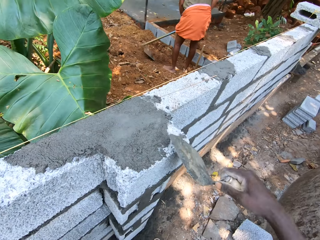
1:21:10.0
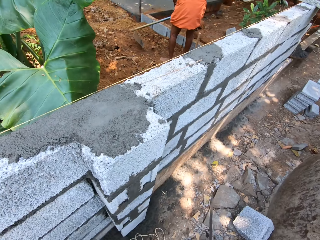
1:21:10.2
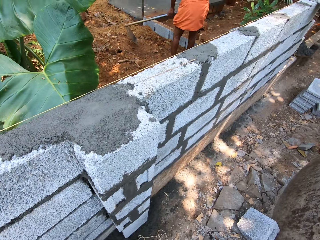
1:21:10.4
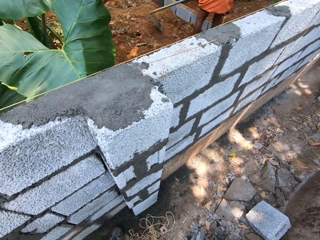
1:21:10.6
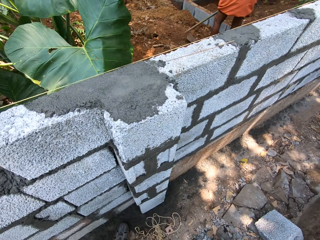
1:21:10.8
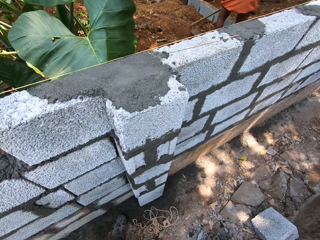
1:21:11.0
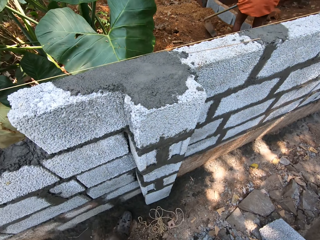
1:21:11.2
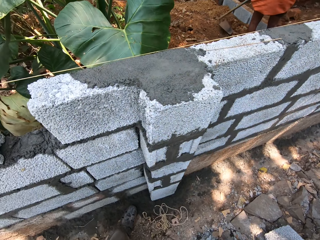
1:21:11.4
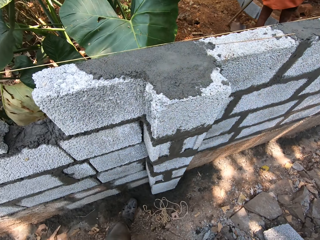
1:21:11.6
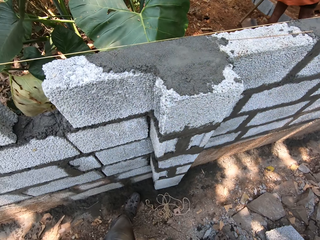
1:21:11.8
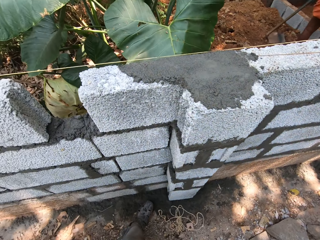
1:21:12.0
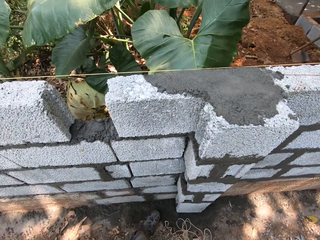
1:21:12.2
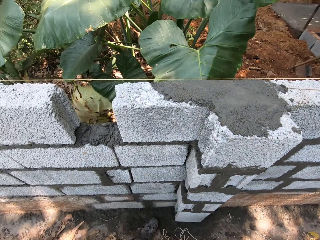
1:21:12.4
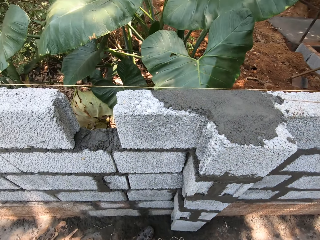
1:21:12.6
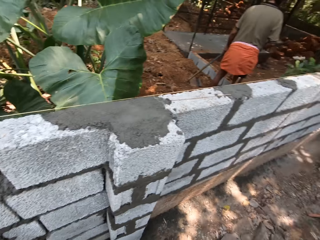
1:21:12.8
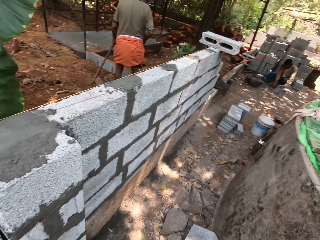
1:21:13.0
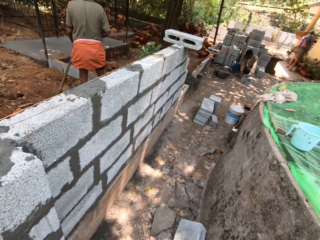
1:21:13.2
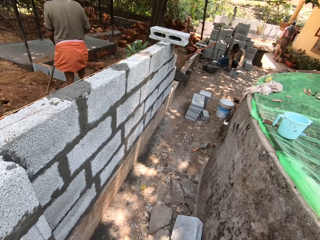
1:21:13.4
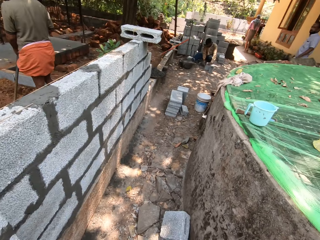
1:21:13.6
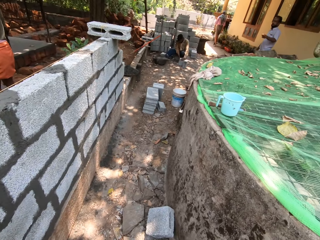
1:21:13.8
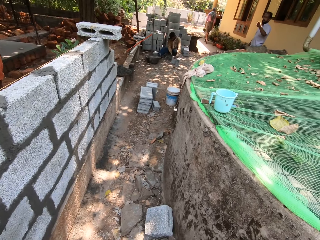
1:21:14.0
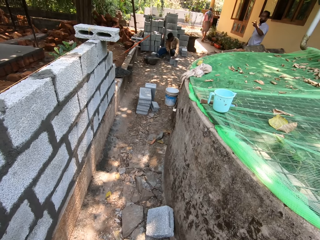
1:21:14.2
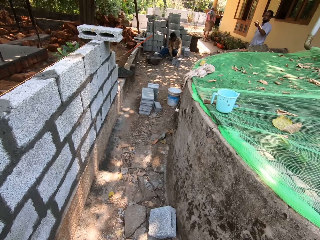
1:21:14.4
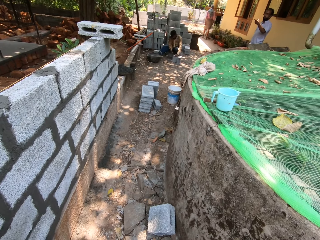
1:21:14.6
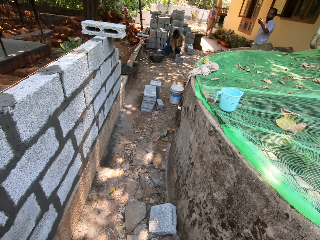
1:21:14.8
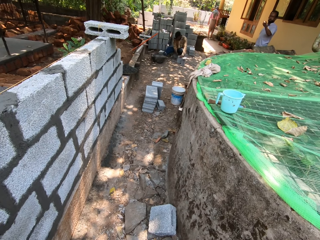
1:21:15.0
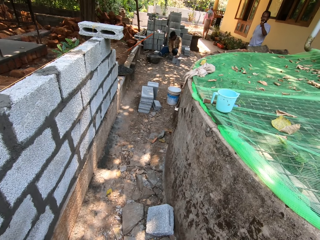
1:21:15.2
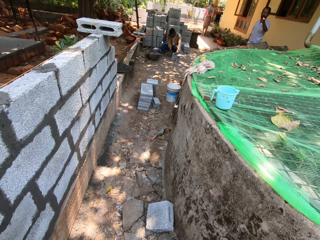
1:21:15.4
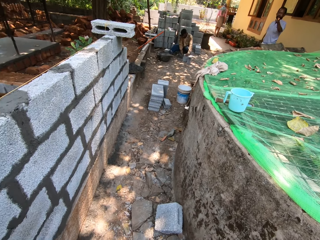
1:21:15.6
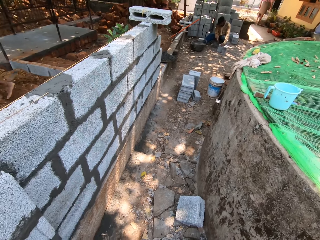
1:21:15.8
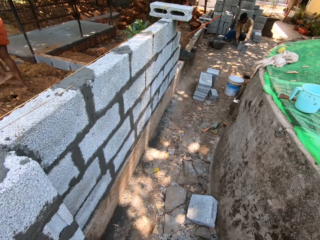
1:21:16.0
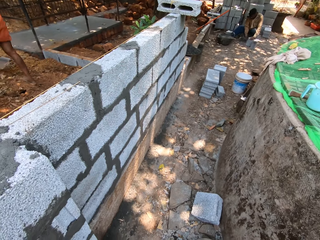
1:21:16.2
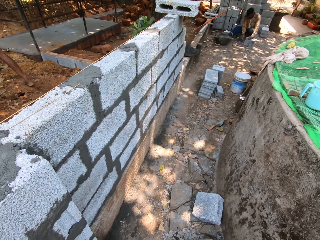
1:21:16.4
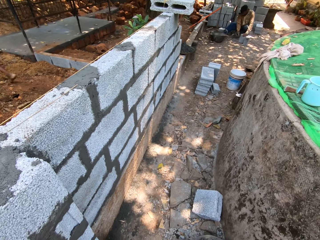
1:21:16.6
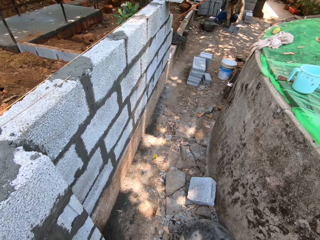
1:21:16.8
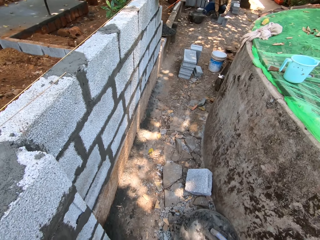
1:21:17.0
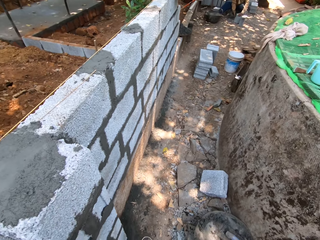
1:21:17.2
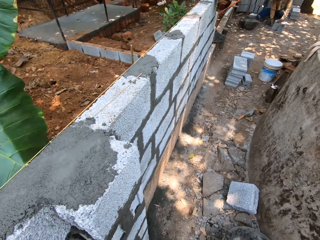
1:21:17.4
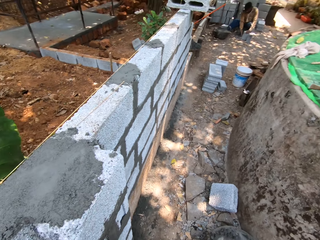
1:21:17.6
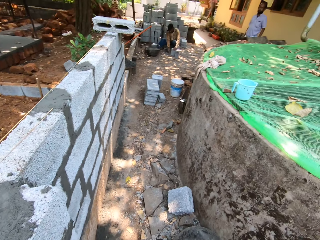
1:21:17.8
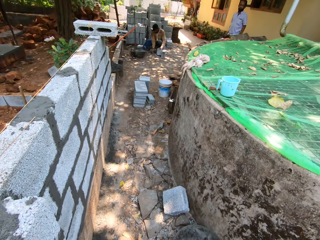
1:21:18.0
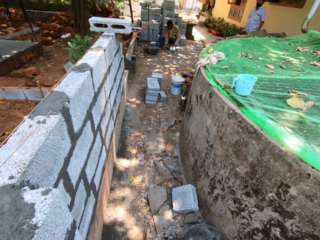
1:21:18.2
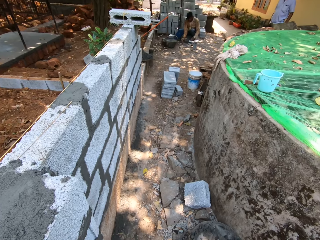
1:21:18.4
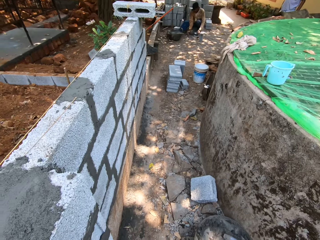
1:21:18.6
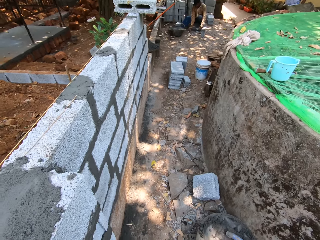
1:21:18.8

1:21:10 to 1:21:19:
The camera wearer stands in the compound. They look around in the compound.

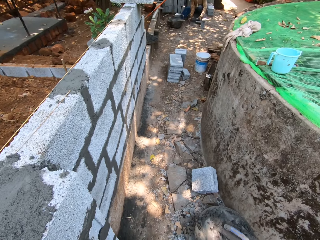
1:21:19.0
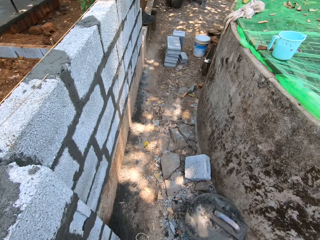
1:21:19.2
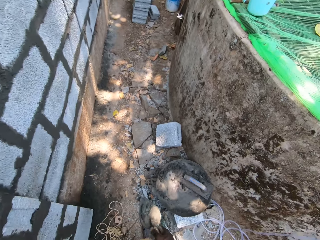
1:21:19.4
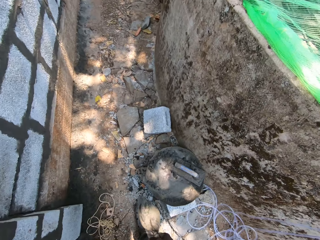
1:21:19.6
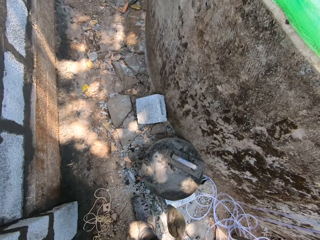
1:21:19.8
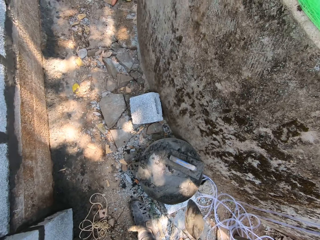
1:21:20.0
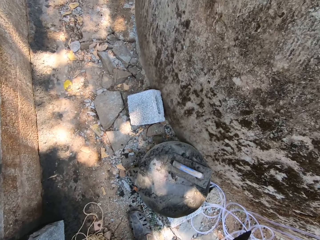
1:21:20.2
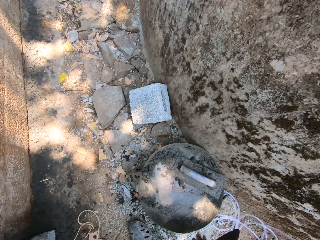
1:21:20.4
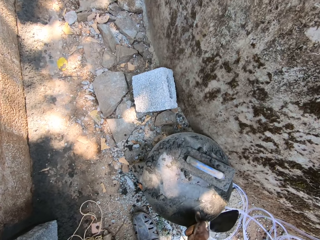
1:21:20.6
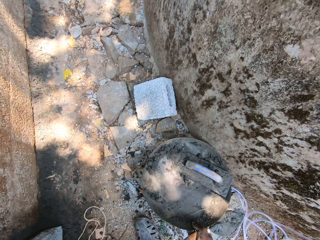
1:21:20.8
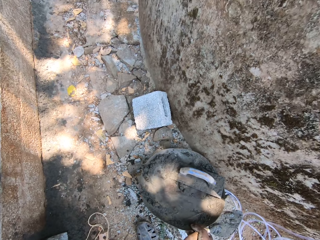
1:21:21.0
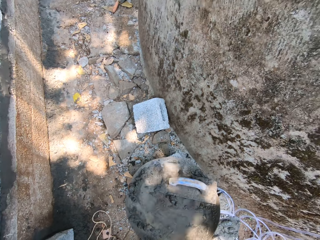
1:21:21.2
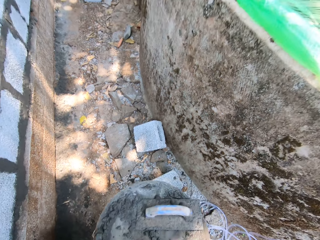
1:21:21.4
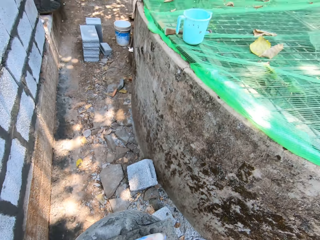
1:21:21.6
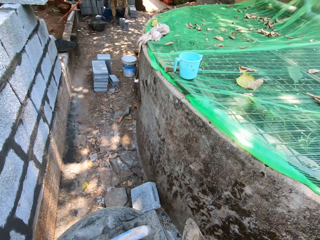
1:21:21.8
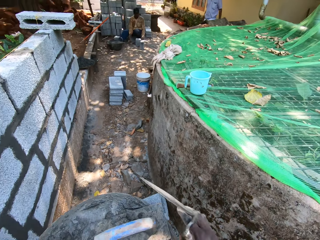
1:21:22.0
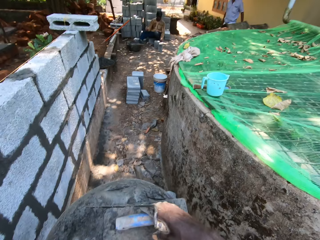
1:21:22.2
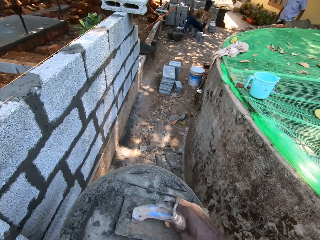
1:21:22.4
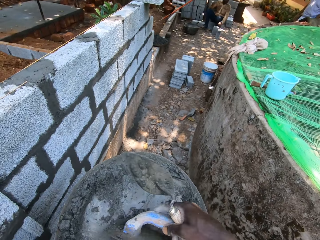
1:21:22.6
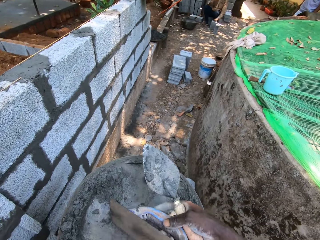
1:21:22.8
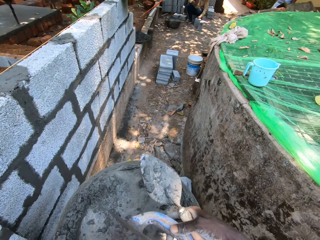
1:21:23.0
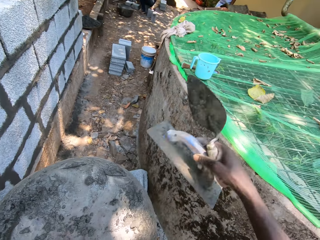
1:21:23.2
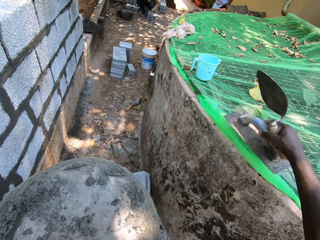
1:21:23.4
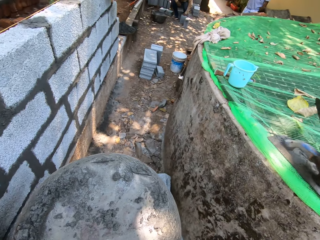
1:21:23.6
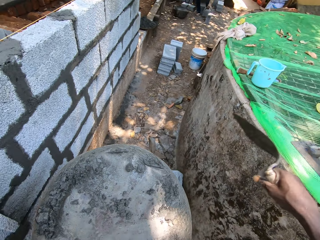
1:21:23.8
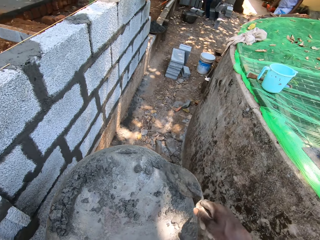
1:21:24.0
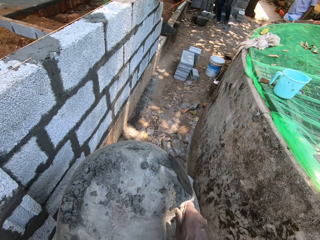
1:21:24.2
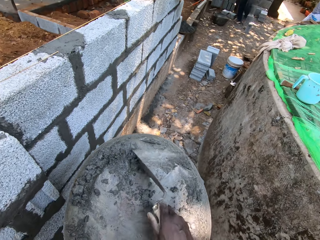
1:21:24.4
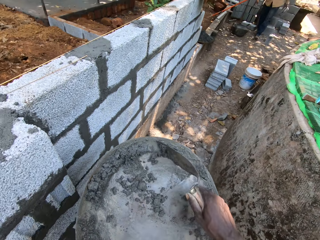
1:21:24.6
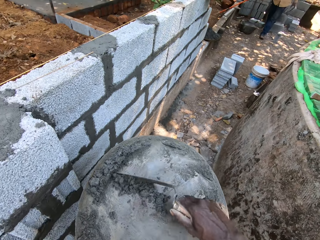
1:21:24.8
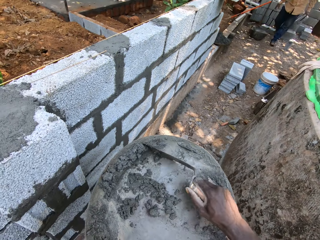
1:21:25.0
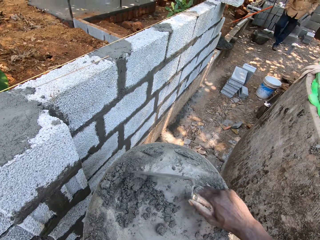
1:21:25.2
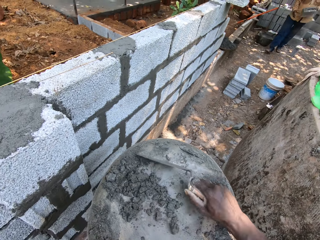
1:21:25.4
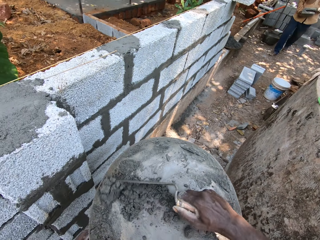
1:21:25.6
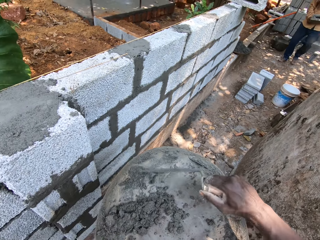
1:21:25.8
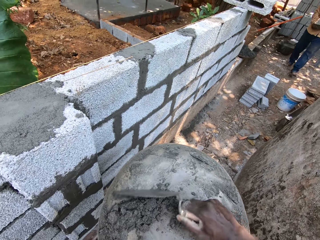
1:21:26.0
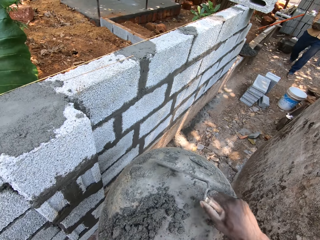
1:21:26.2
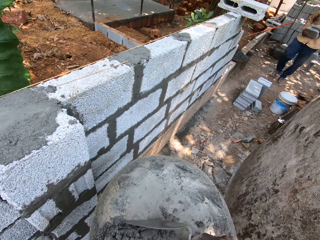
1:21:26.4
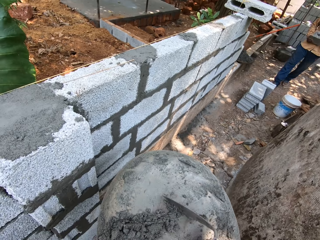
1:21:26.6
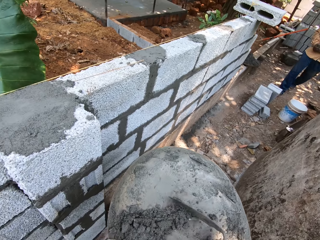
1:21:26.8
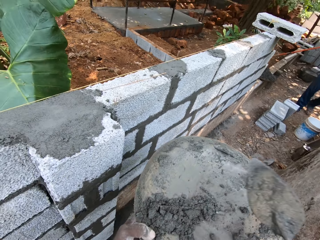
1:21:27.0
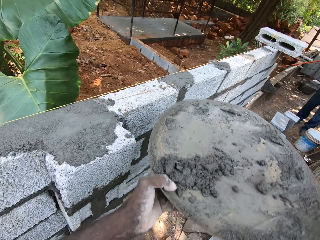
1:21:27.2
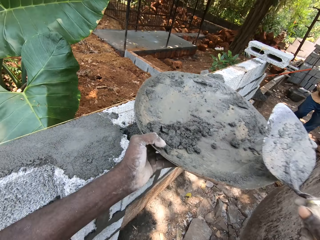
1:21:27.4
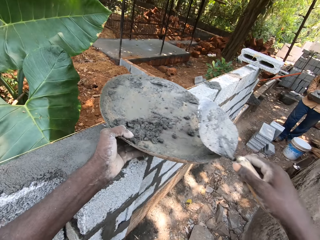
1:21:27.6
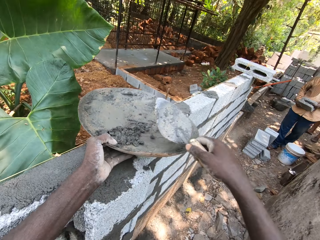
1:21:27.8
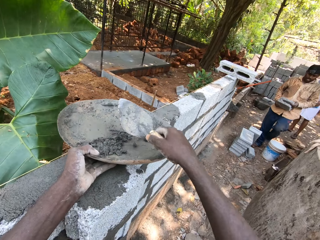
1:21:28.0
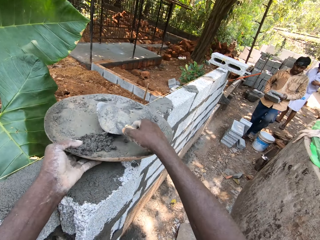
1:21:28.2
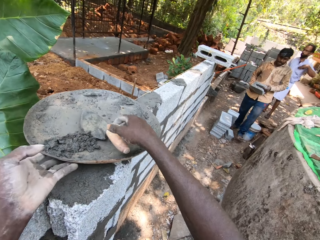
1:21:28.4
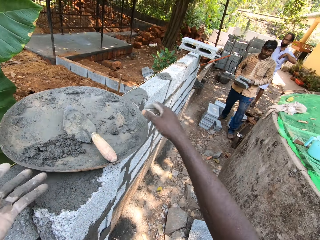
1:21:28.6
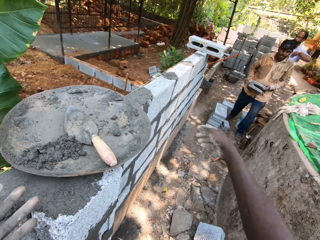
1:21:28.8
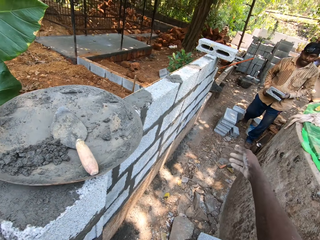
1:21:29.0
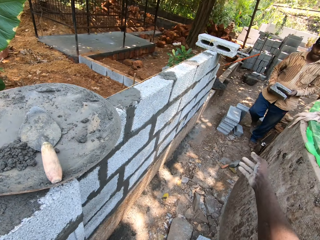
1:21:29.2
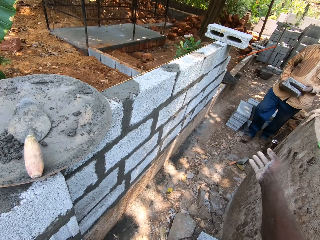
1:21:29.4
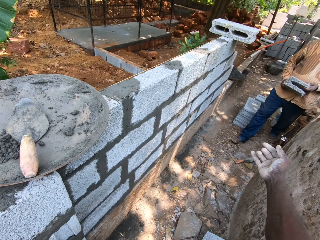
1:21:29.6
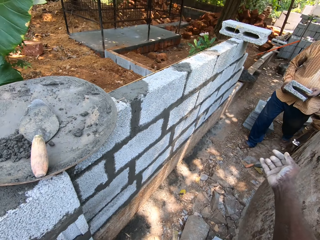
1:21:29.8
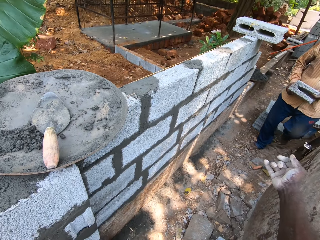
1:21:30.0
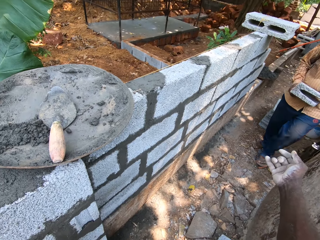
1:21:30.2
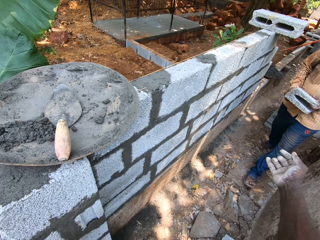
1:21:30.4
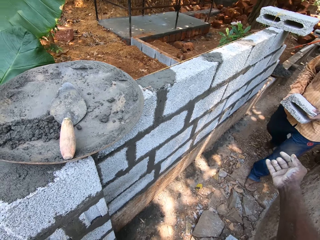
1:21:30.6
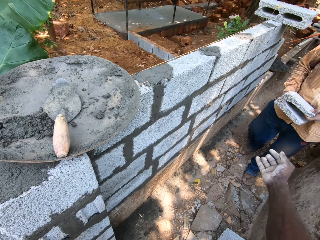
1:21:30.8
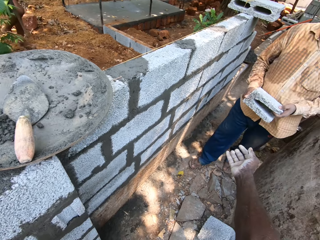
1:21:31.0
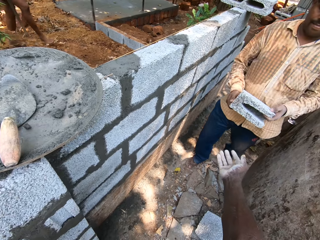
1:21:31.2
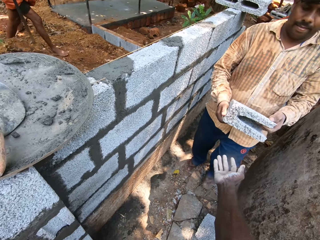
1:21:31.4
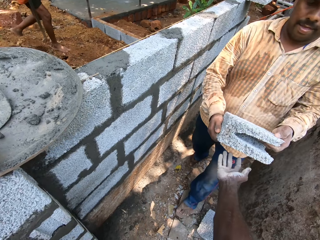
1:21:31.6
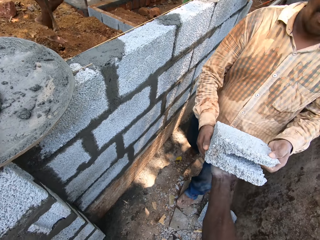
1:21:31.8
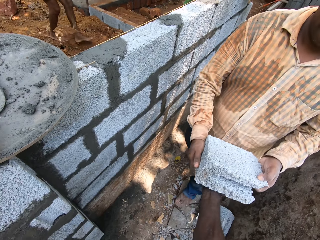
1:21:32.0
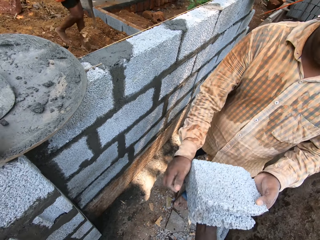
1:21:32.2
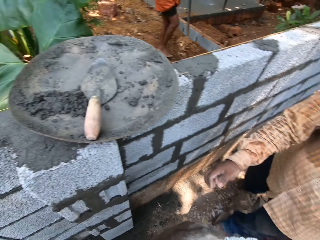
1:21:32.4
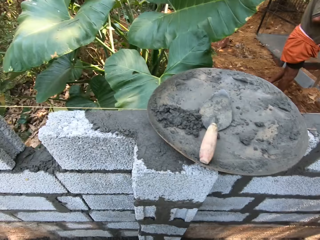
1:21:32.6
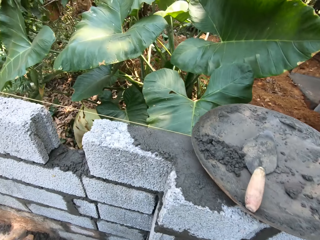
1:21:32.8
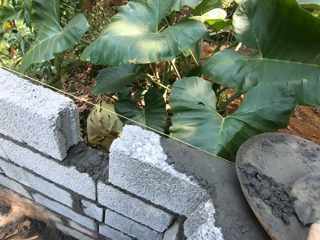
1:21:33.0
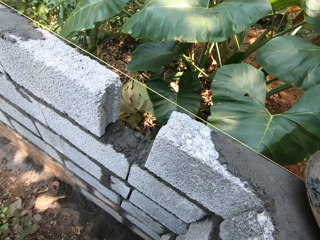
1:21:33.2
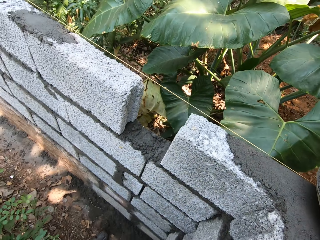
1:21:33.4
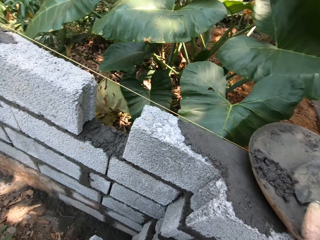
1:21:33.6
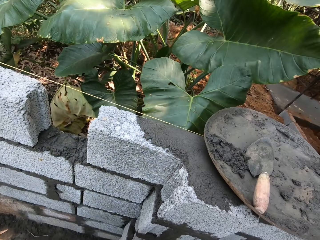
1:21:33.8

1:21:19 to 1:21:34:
The camera wearer picks up a hand pan or cement mixer tray from the ground with his right hand. He picks up a finishing trowel from the hand pan with his right hand. He drops the finishing trowel on a wall with his right hand. He puts the cement mixer tray on the wall. He scoops mortar from the hand pan with the hand trowel in his right hand. A man carries a brick with both hands. The camera wearer drops the hand pan on the fence with his left hand and drops the hand trowel in the hand pan with his right hand. He stands on the ground. He collects a brick from the man with his right hand.
